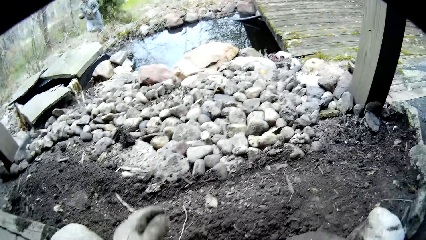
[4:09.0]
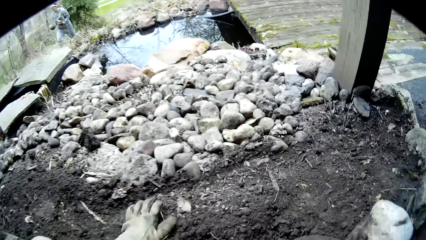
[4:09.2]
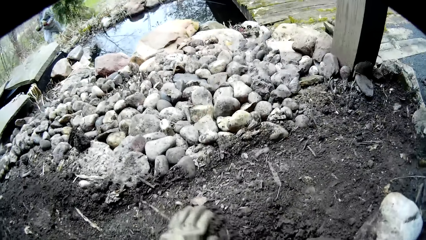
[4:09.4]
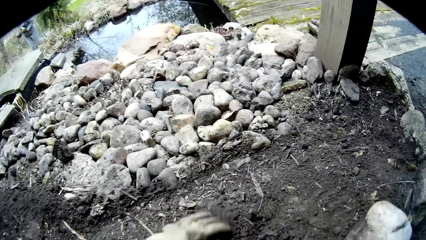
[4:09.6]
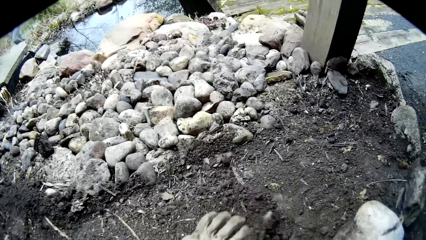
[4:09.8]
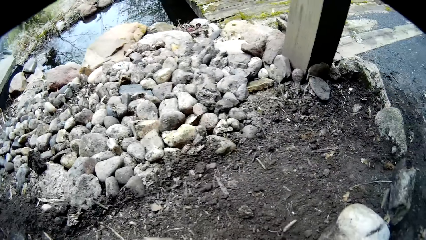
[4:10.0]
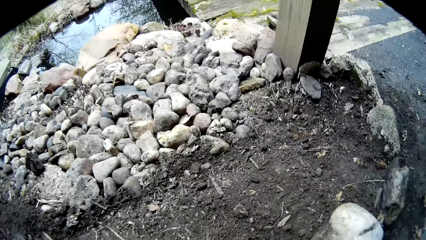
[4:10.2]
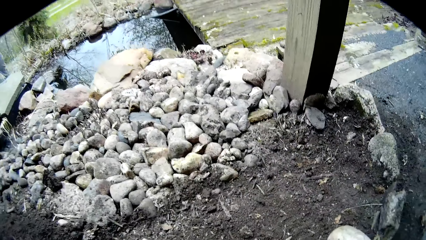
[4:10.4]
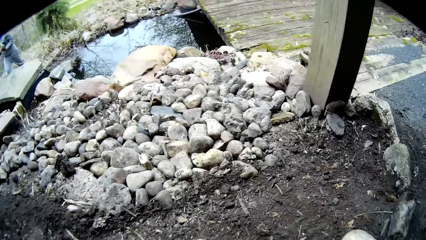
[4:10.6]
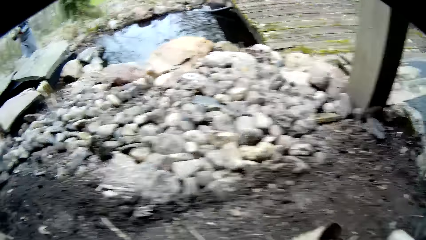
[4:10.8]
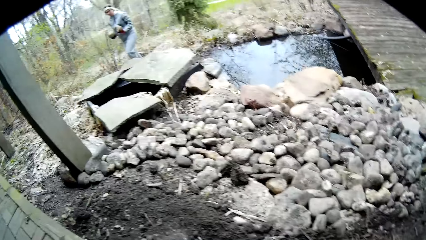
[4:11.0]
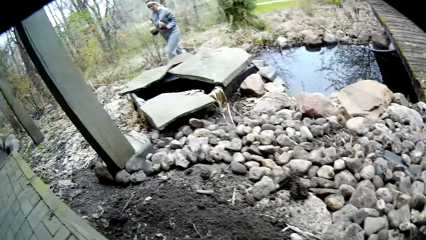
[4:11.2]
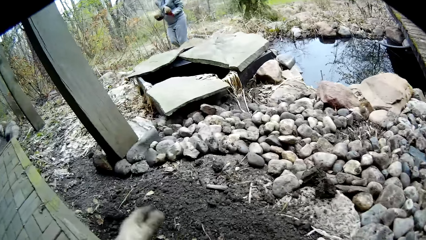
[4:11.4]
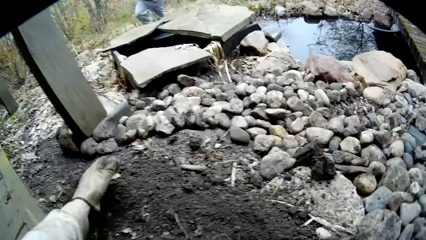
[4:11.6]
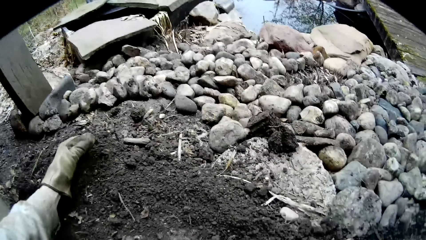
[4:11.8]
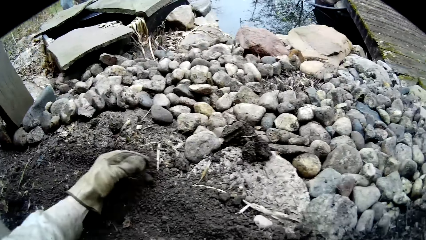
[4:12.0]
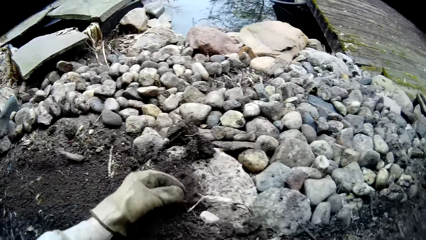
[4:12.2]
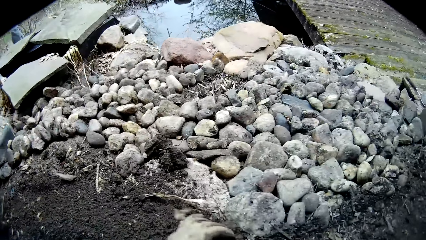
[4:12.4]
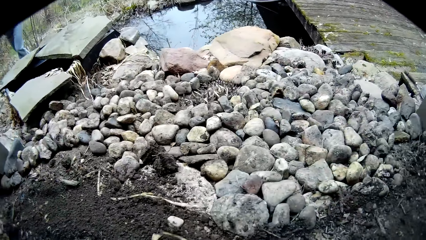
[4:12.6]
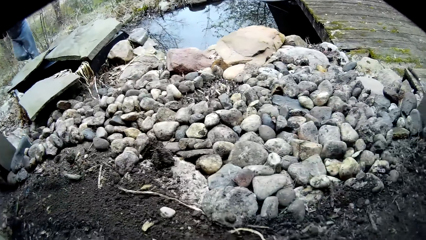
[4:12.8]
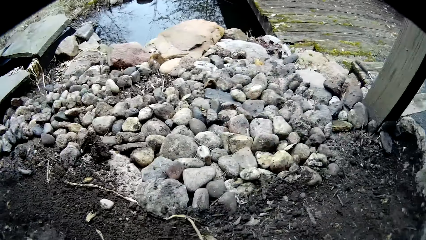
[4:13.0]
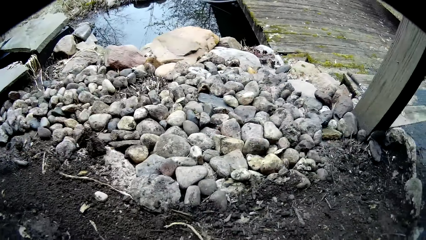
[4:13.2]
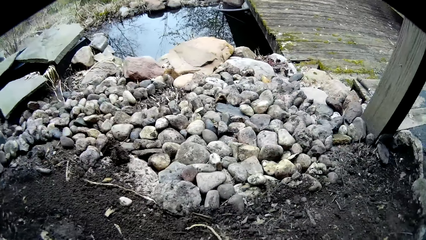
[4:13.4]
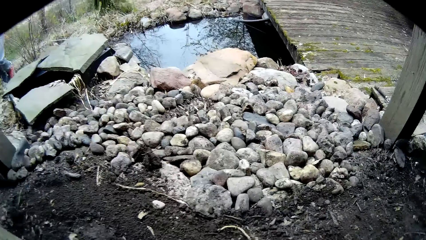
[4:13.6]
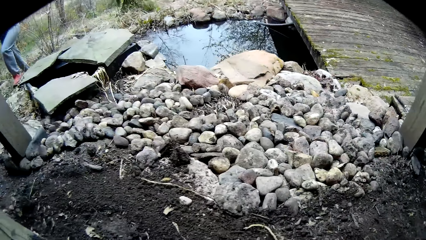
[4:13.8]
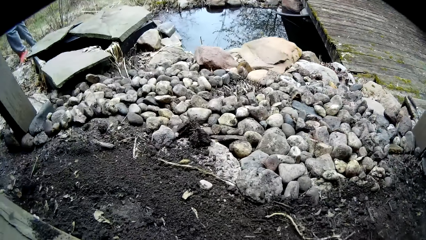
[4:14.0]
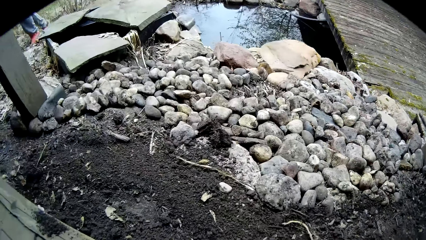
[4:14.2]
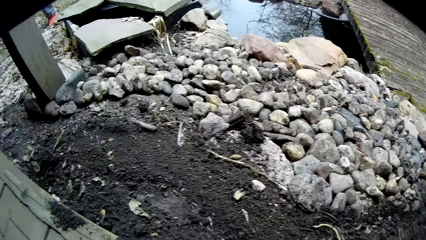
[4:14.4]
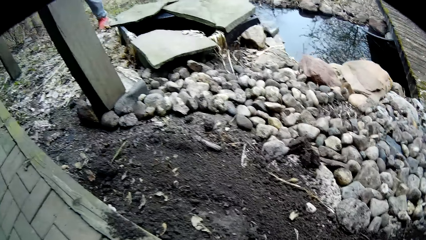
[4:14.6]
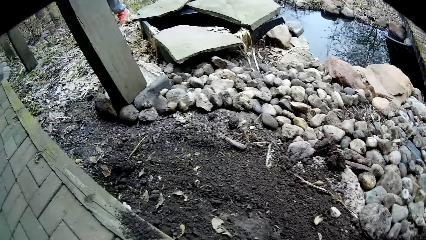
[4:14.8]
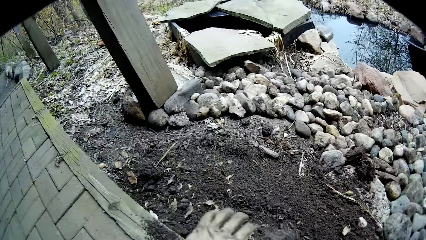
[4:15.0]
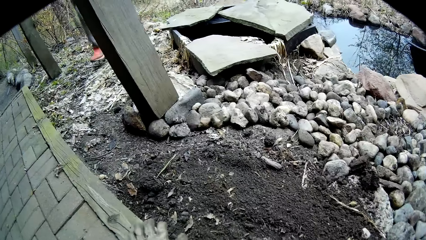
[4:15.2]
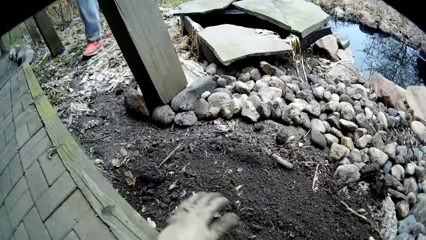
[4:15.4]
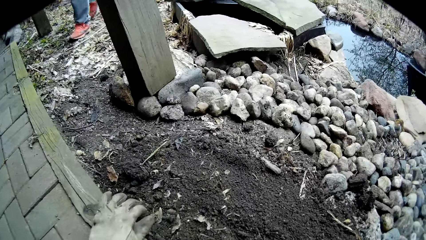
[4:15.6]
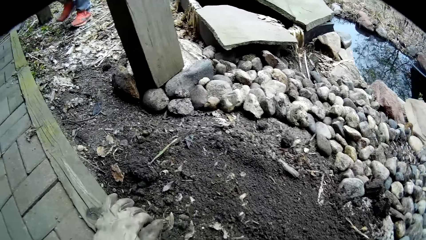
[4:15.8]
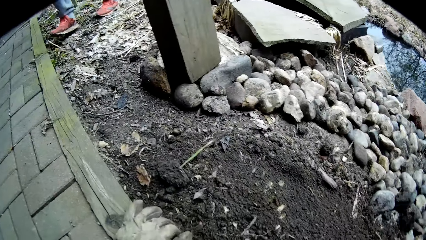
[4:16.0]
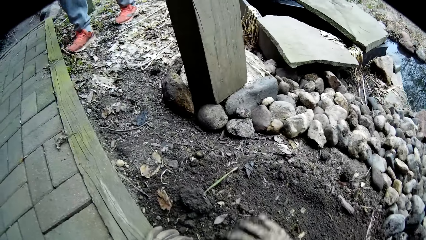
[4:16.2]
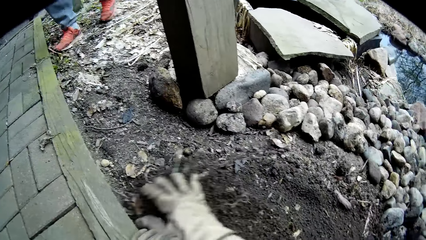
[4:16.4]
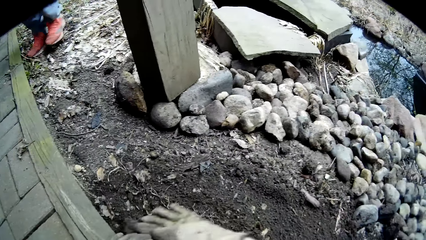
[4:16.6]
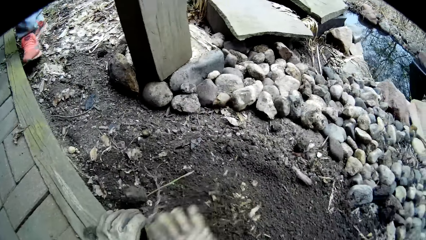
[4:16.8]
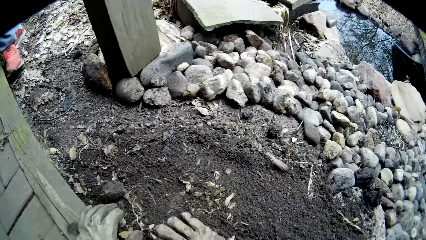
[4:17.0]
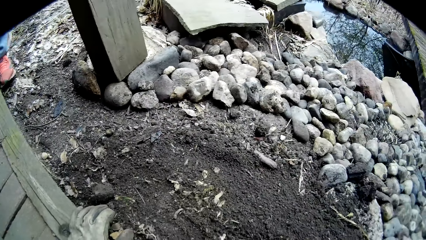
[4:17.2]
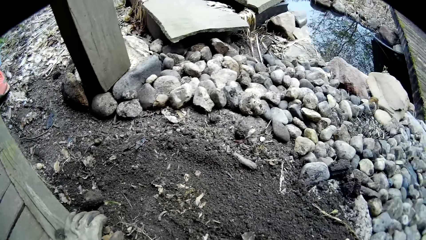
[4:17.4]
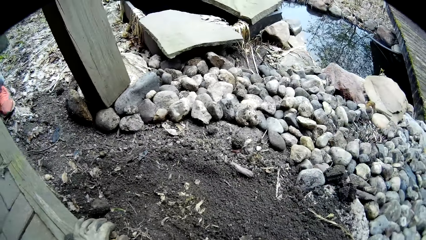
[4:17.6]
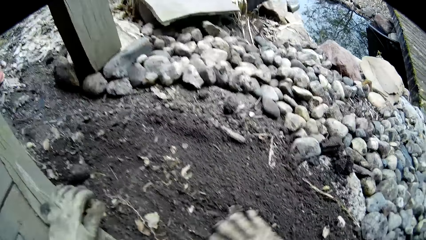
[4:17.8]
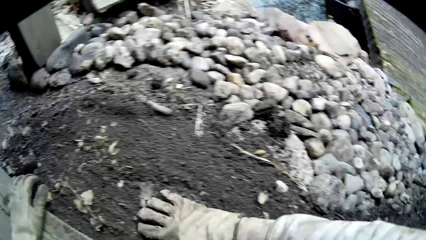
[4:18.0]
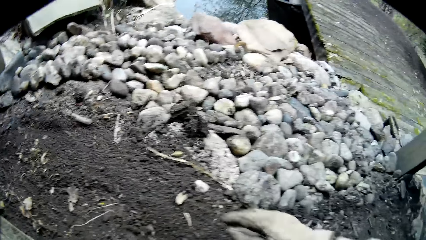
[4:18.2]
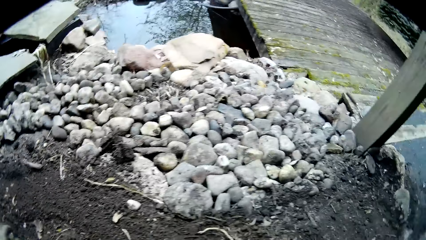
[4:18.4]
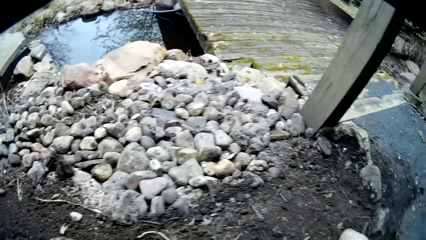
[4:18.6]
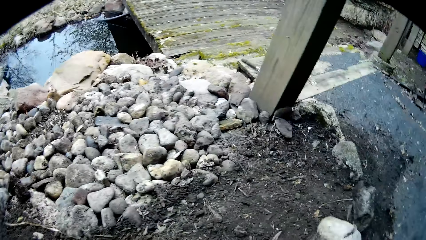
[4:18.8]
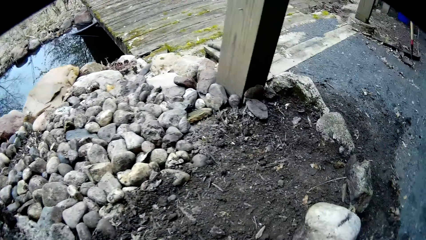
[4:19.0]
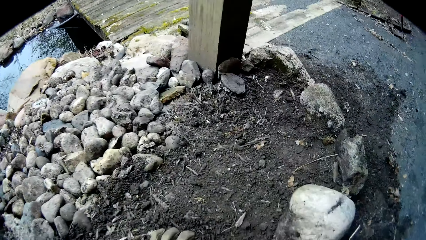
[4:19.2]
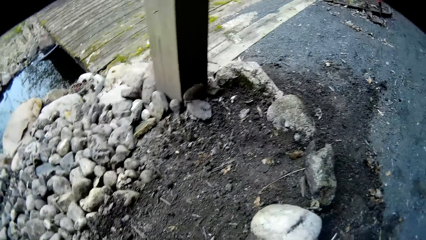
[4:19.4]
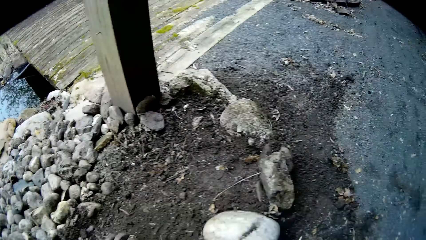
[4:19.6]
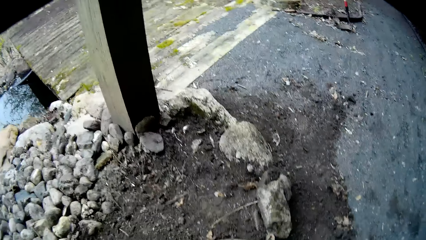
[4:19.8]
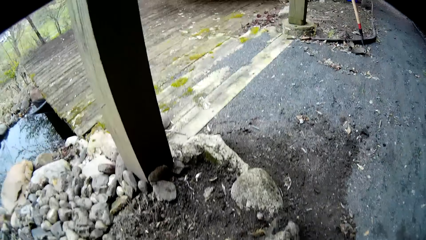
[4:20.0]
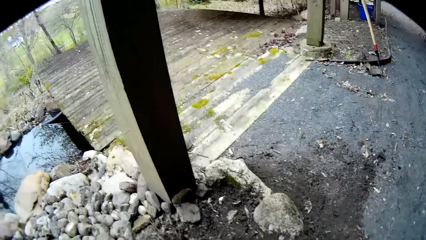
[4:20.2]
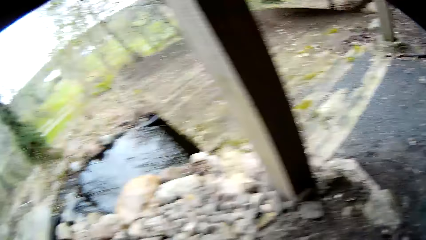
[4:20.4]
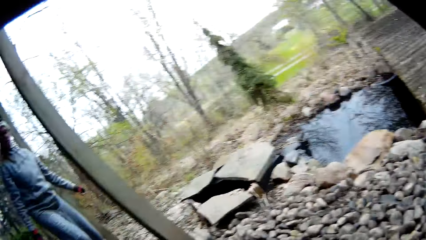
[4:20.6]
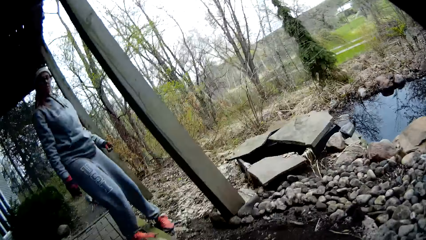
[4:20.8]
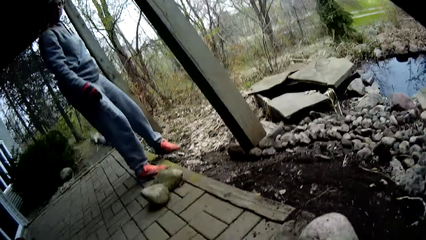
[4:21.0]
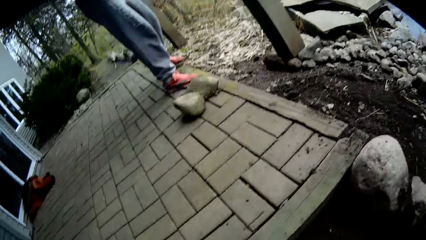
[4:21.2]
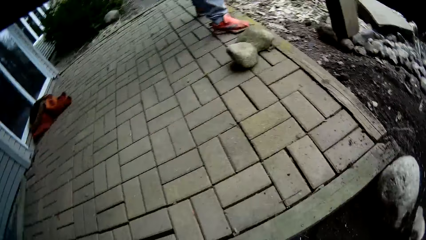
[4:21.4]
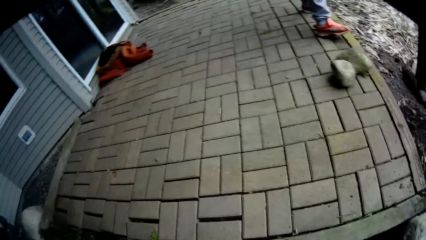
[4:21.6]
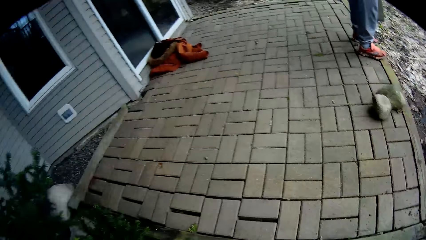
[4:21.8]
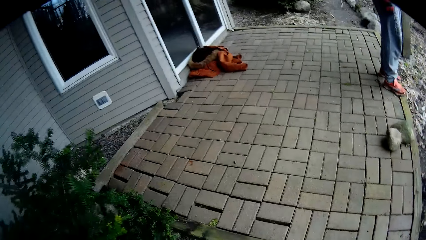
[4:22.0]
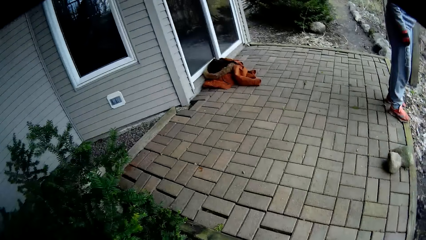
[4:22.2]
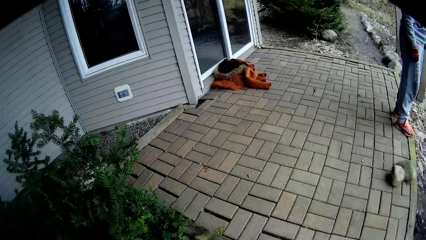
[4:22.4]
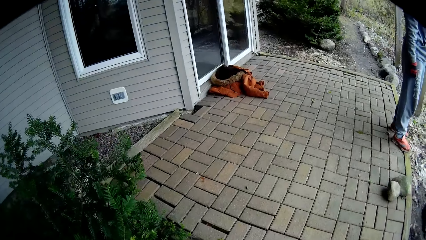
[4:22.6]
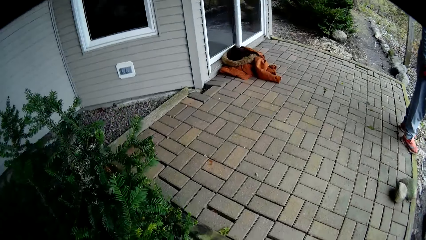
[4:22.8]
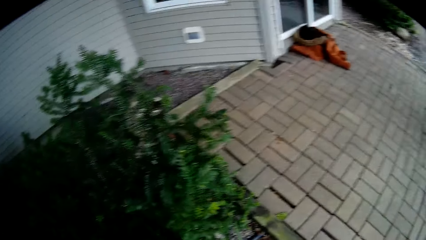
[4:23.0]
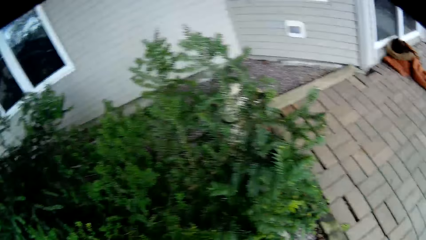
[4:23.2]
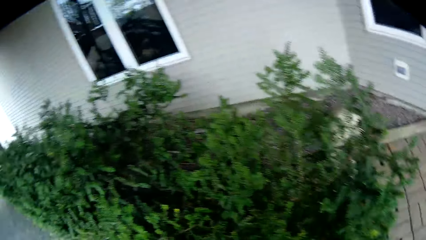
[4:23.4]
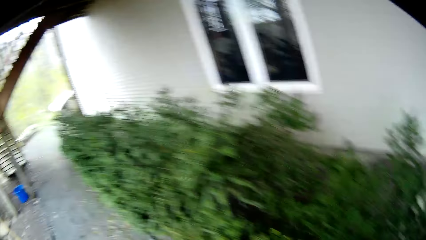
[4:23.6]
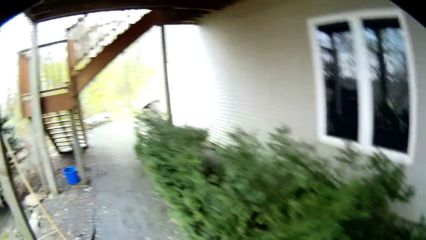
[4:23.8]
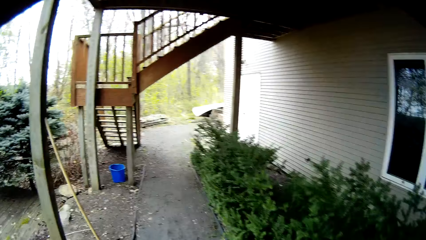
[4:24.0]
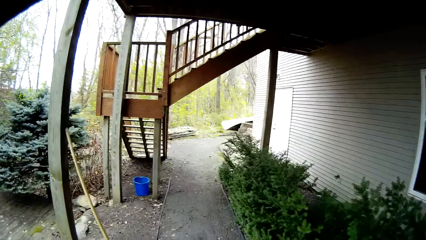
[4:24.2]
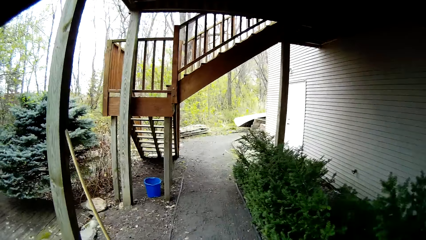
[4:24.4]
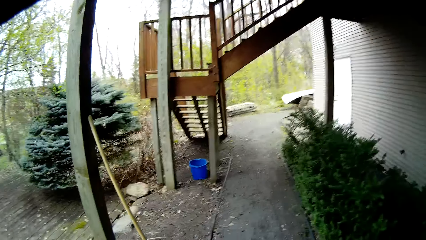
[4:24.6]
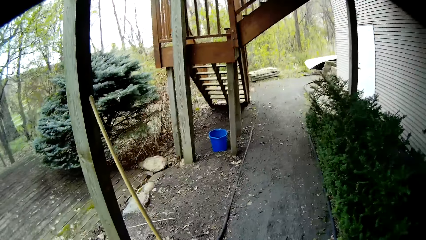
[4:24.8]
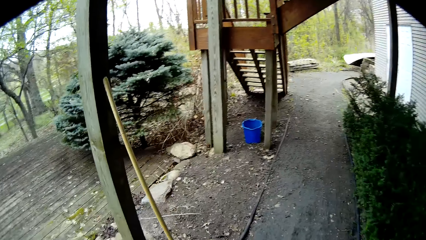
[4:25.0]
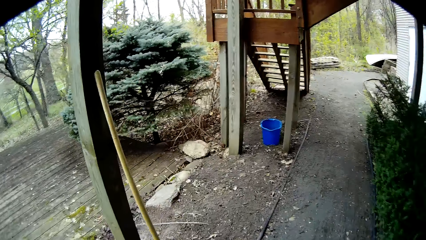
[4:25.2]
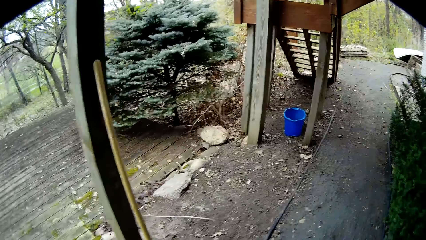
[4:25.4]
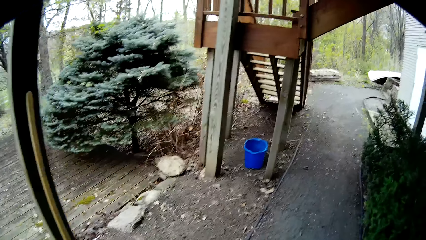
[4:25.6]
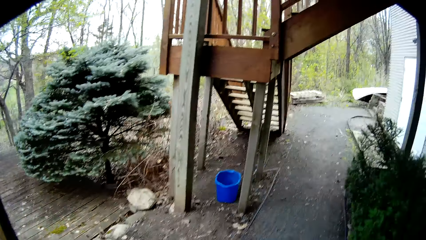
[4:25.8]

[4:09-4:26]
The camera wearer moves soil on the ground with his hand. He packs soil from the ground with his left hand. He moves the soil on the ground with his hand again. He spreads the soil with his right hand. He moves the soil on the ground with his hand again. He moves. He turns around. He looks around. He turns around.
